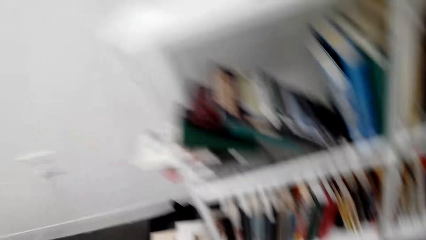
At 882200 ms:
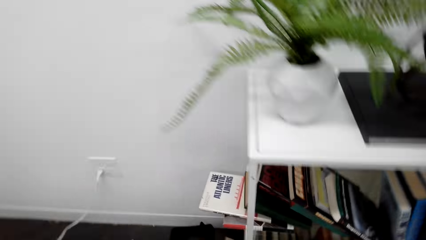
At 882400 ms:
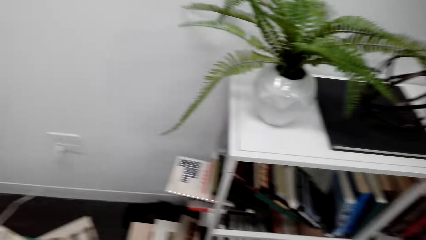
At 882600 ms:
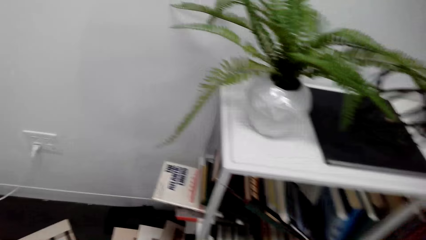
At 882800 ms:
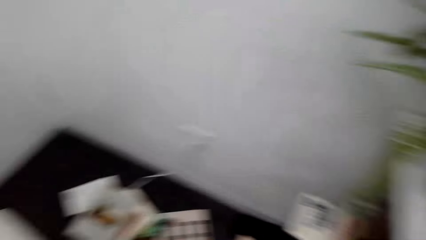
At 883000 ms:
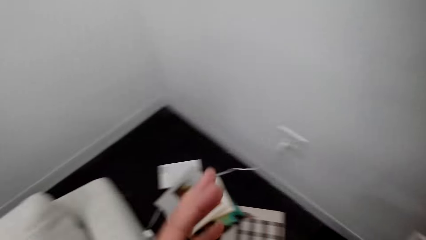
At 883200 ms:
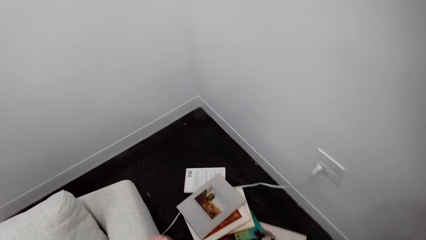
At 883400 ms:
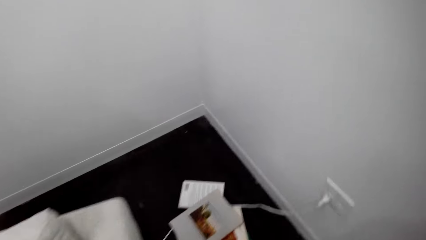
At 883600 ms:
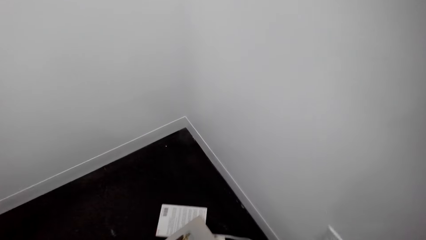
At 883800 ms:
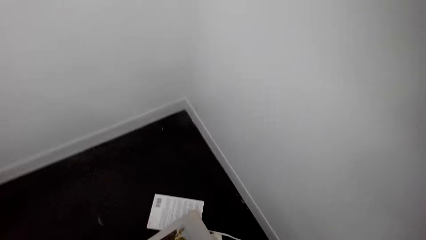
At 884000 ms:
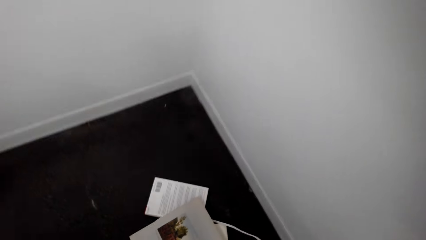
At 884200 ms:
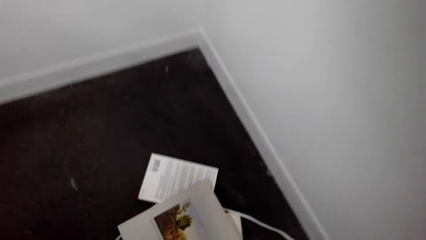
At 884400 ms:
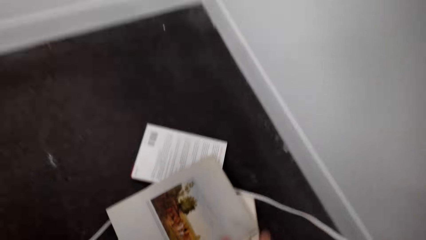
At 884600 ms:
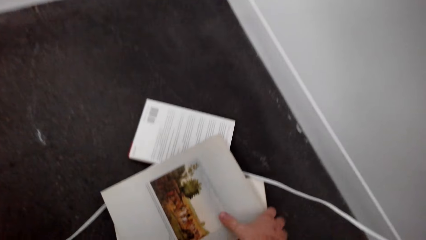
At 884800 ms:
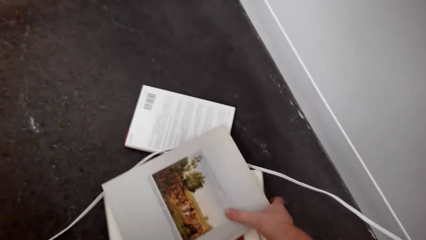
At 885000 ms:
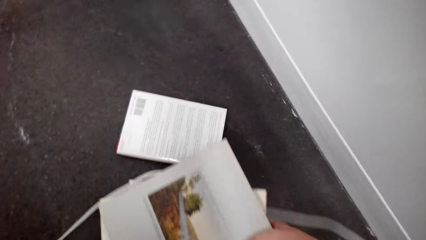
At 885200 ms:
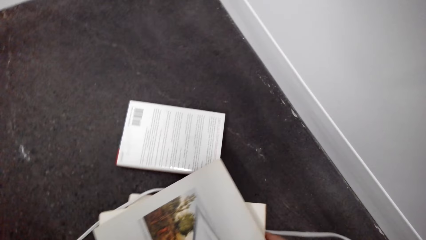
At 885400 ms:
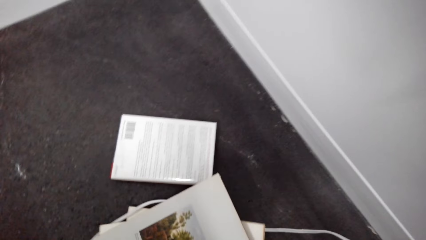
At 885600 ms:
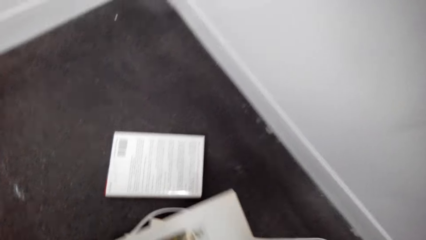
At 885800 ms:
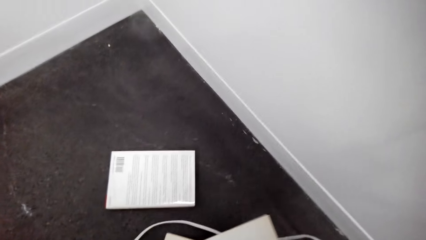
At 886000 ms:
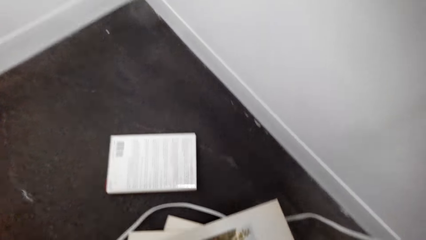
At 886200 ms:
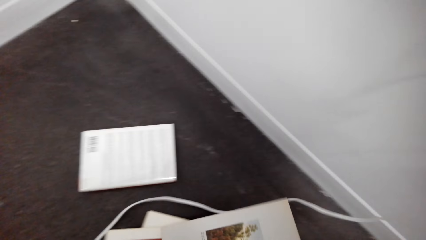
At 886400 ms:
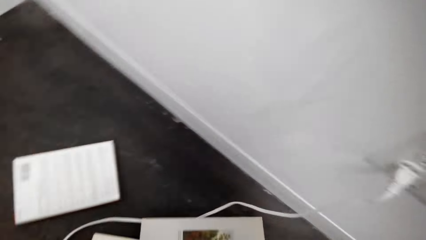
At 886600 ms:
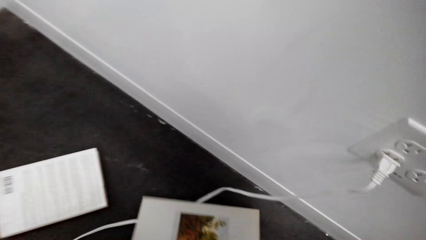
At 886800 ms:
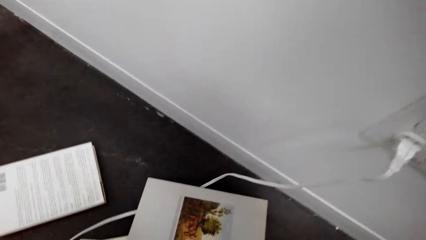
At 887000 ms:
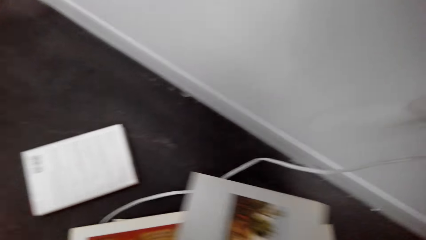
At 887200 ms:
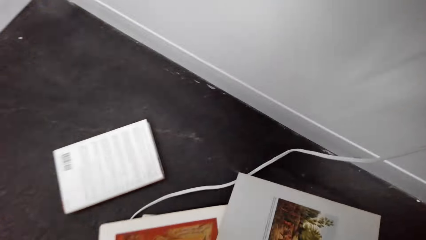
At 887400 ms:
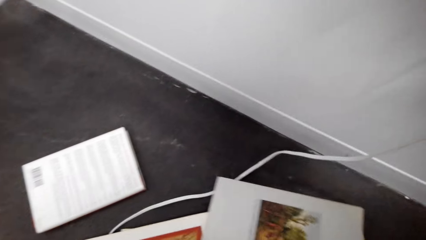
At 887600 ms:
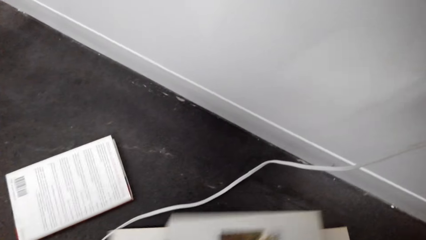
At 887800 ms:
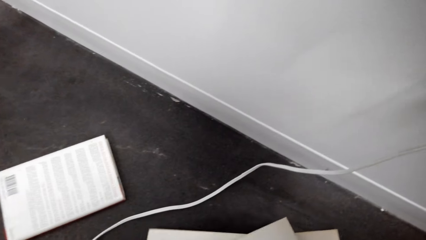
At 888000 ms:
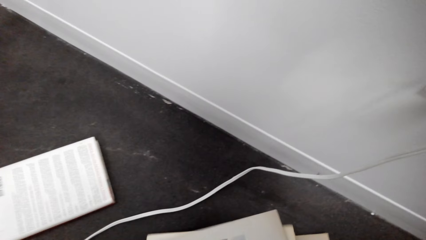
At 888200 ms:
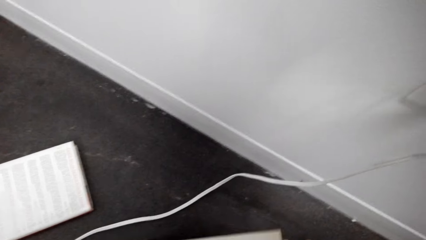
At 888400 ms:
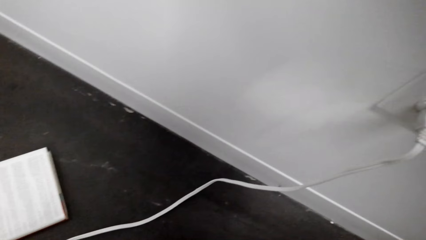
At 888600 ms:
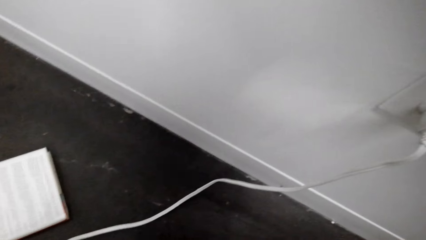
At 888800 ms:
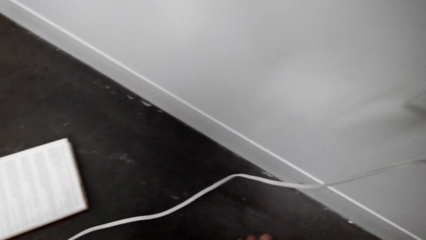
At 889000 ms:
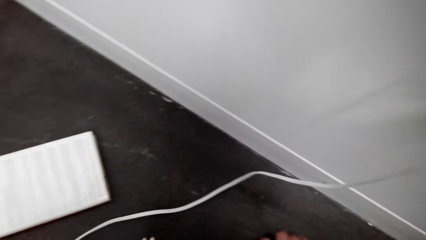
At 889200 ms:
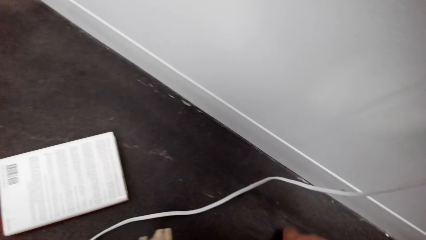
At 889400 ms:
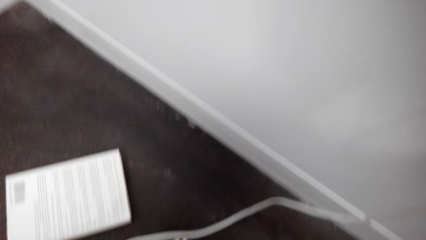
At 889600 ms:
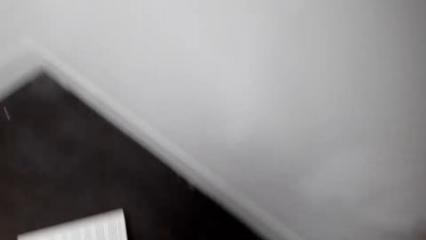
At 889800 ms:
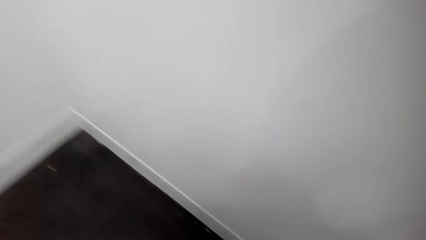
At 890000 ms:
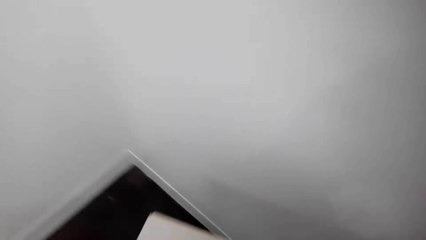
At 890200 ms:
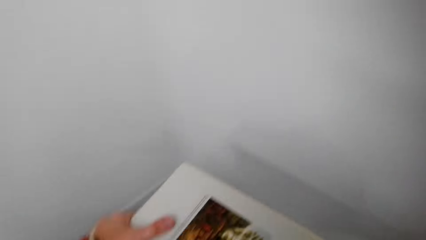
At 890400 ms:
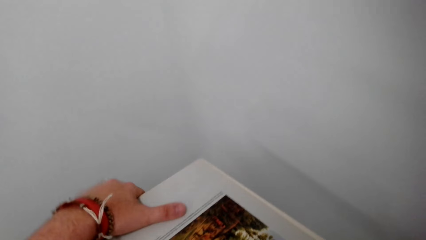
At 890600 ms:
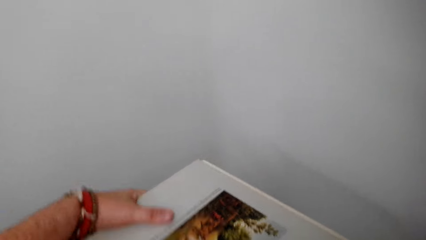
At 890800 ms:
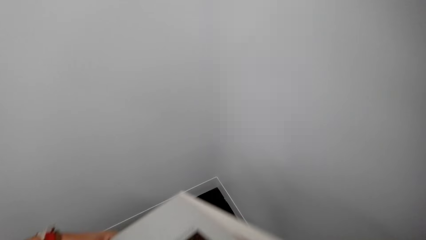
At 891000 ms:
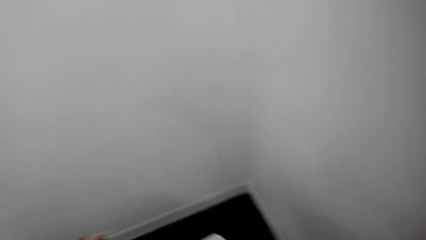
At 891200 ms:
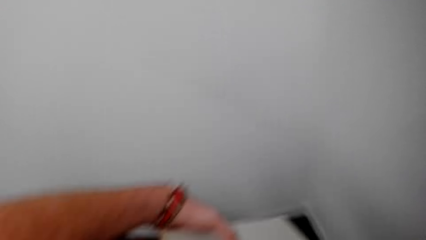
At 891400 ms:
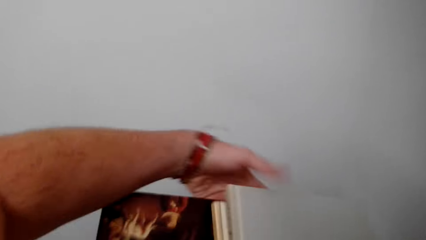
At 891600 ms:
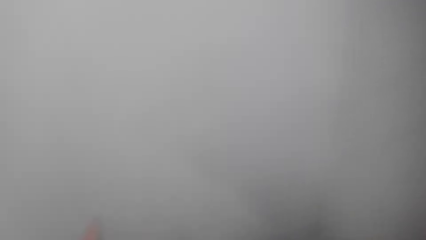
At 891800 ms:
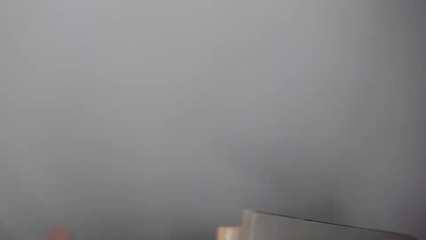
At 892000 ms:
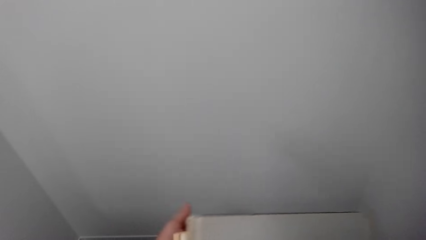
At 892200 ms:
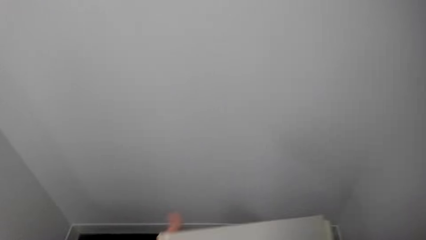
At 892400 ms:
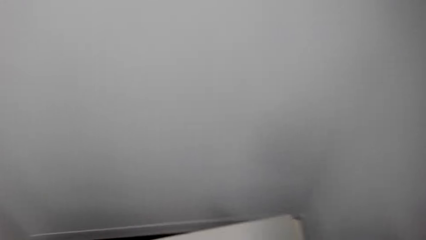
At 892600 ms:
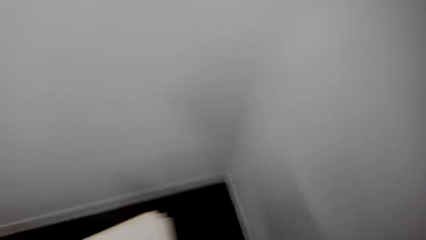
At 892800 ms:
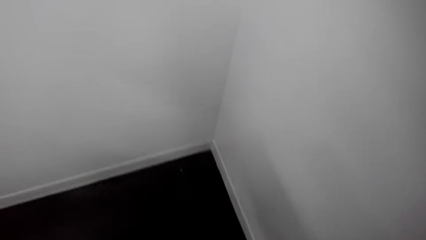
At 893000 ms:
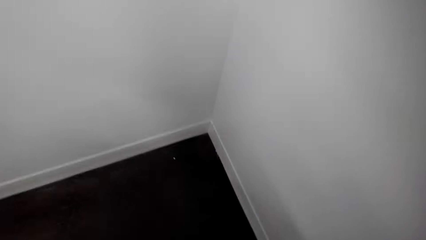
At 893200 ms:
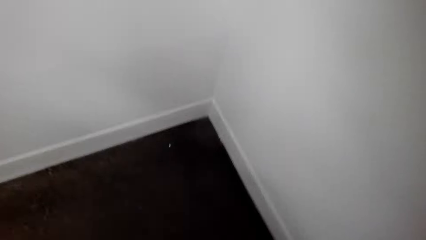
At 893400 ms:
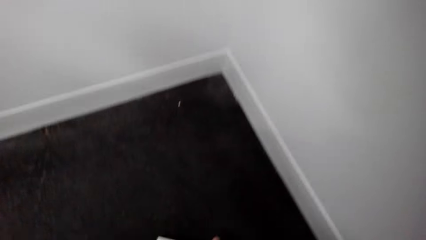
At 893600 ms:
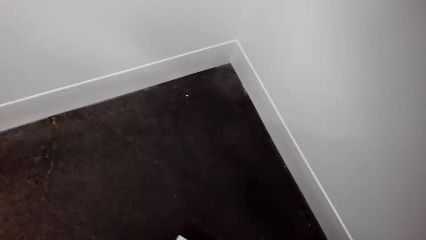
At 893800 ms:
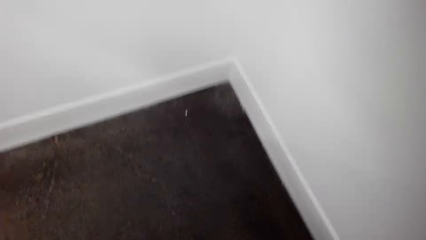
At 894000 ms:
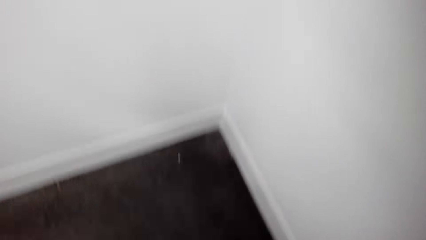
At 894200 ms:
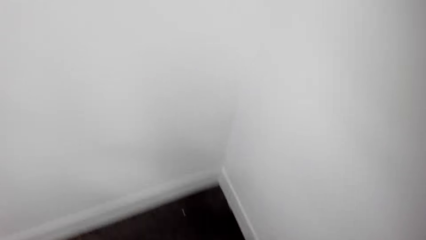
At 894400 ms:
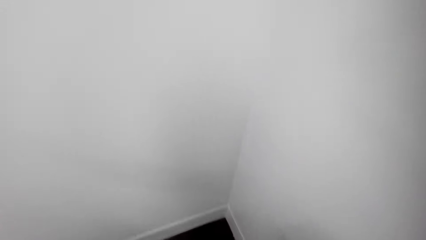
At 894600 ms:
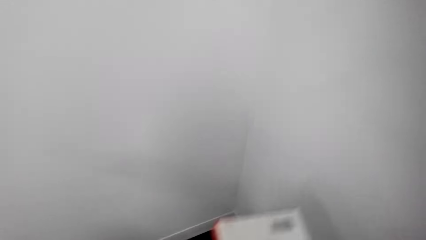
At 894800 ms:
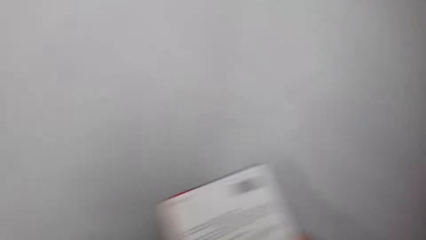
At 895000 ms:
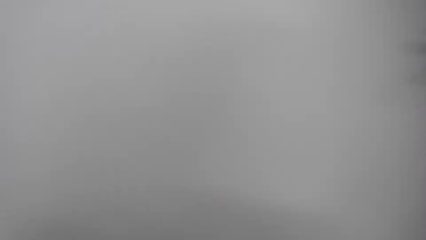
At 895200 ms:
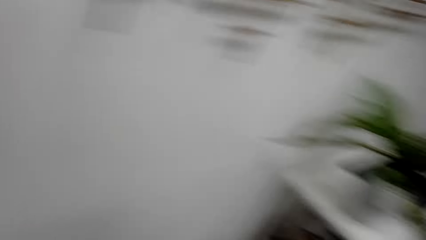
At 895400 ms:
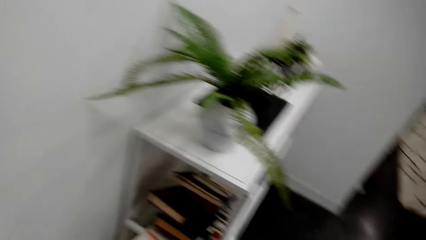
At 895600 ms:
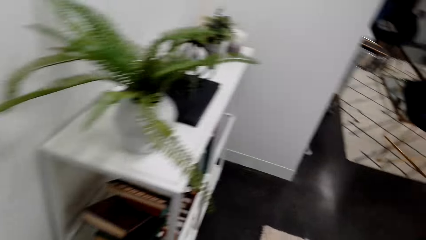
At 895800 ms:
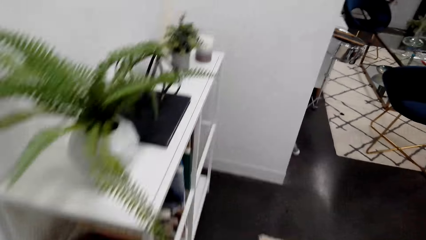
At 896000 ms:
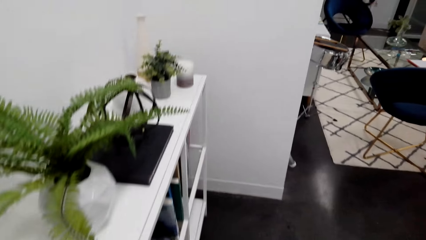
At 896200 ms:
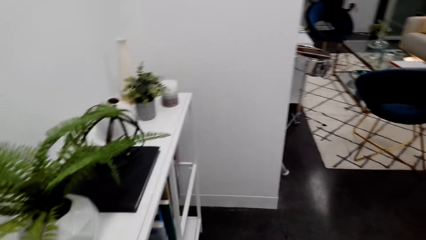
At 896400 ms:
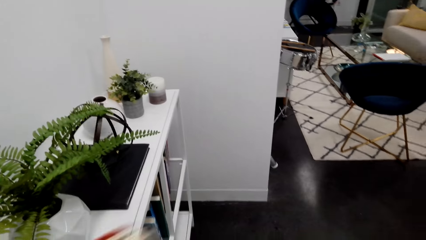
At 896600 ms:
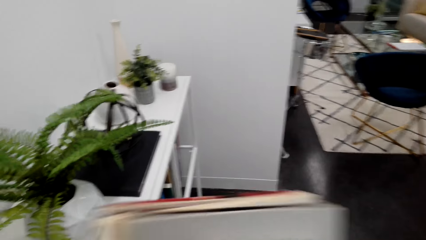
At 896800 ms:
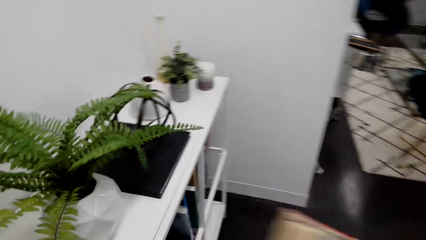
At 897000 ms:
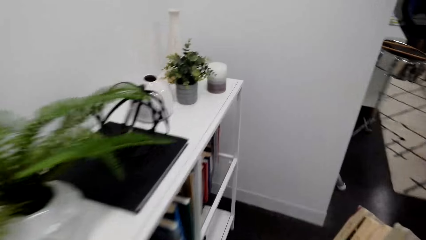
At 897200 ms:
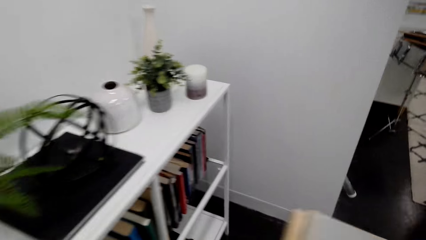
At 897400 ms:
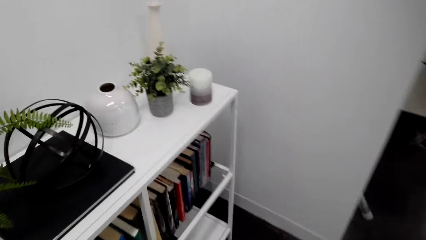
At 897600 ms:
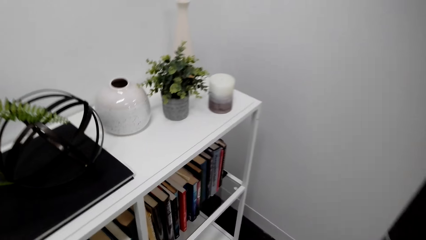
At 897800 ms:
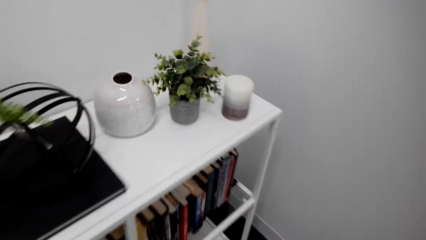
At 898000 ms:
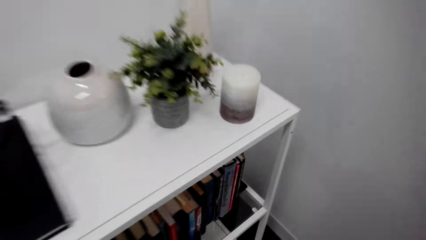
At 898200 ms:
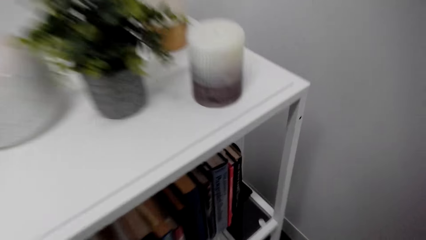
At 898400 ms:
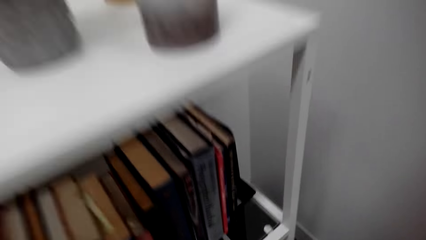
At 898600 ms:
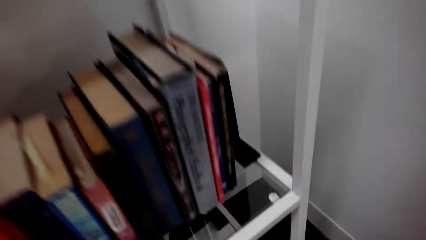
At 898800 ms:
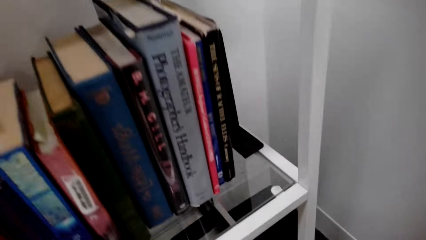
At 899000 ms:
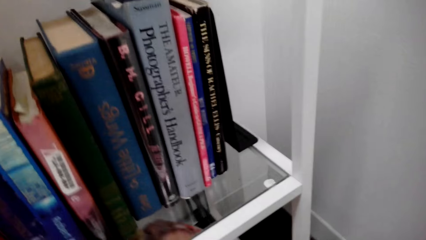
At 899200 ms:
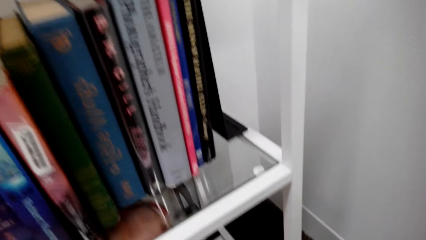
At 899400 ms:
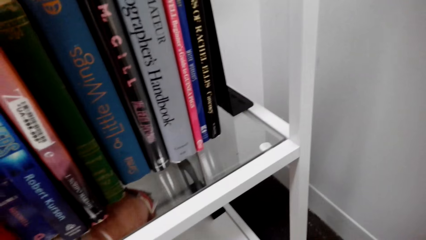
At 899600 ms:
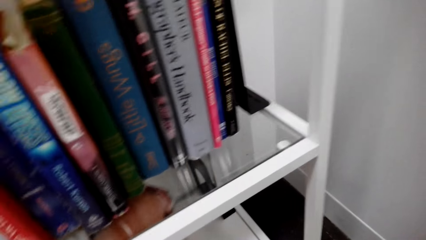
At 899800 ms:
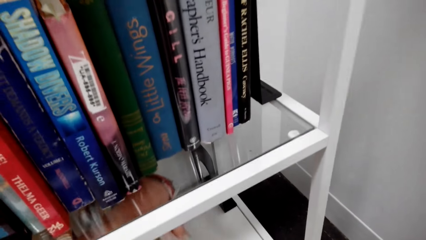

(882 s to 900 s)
The camera wearer picks the books from the floor. They examine the book. They look around. They organize the books with the hands. They drop the book. They look around. They pick up the book. They look around. They move the book. They look around. They put the book on the bookshelf.
